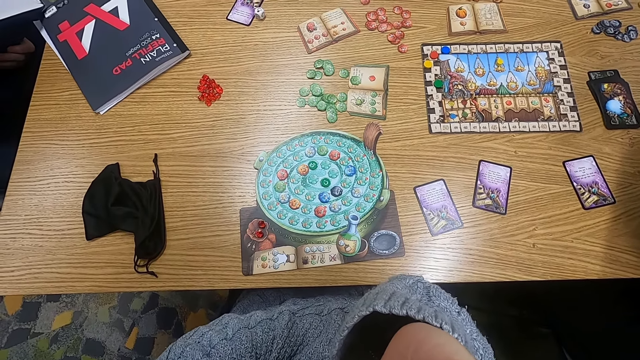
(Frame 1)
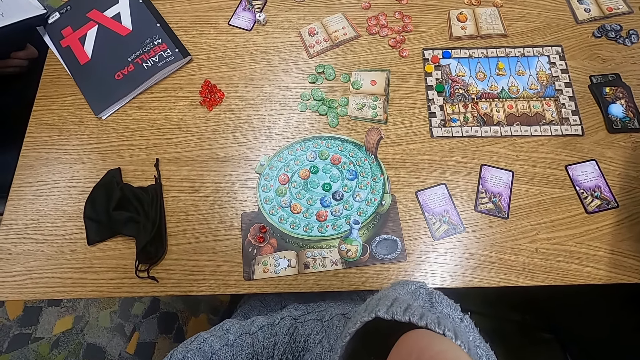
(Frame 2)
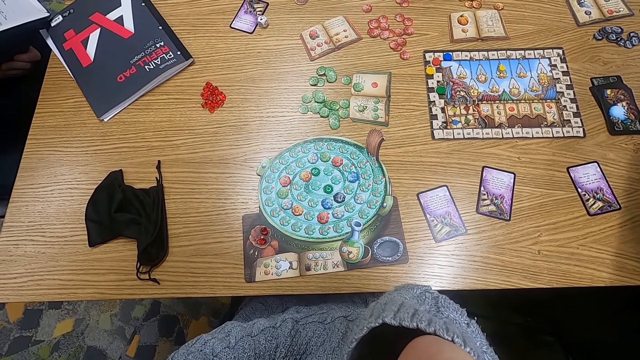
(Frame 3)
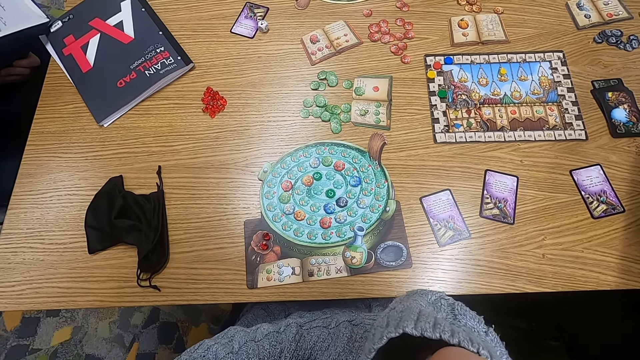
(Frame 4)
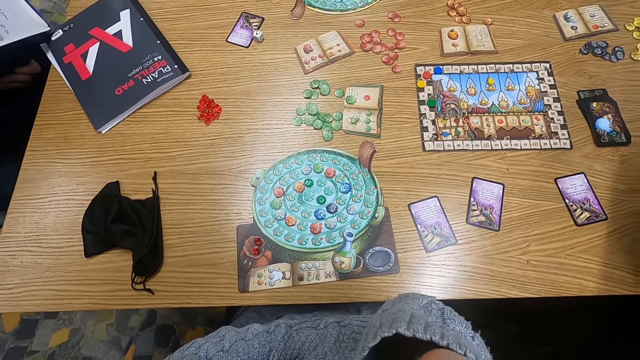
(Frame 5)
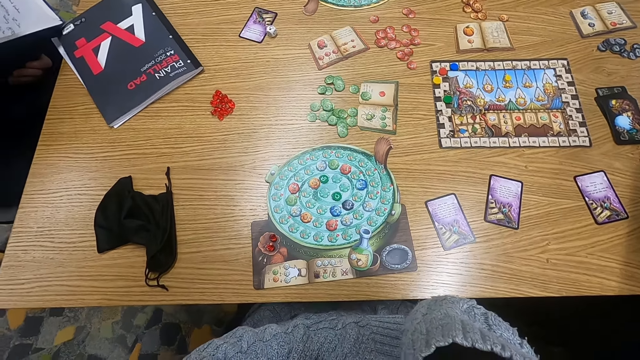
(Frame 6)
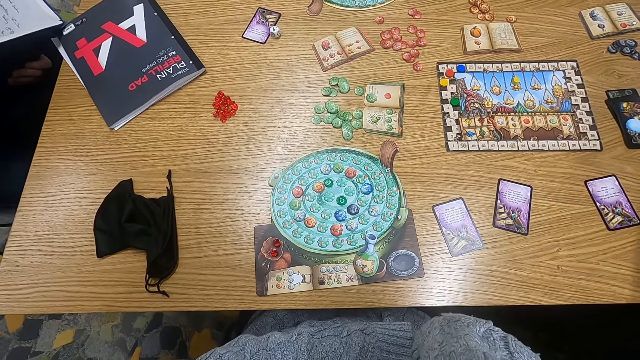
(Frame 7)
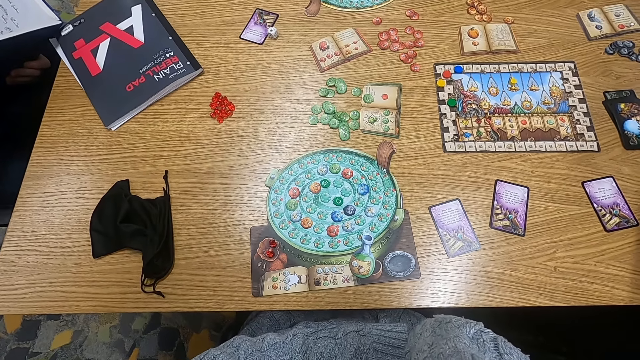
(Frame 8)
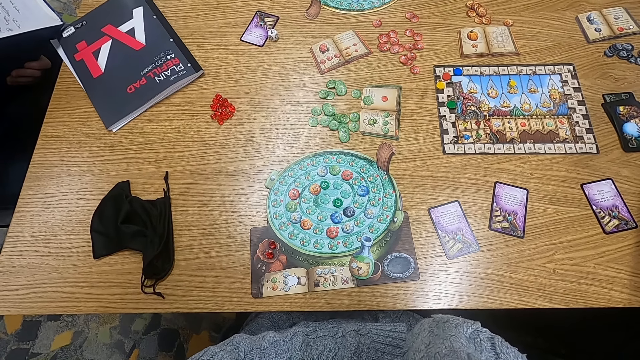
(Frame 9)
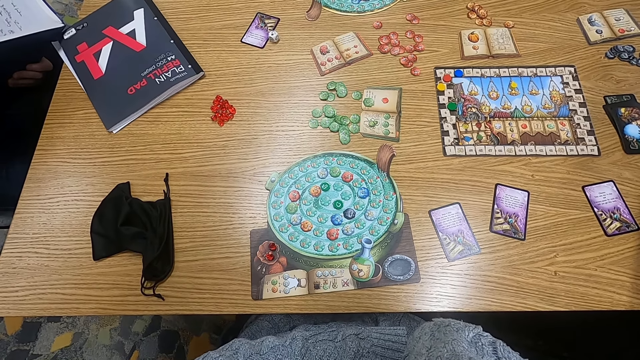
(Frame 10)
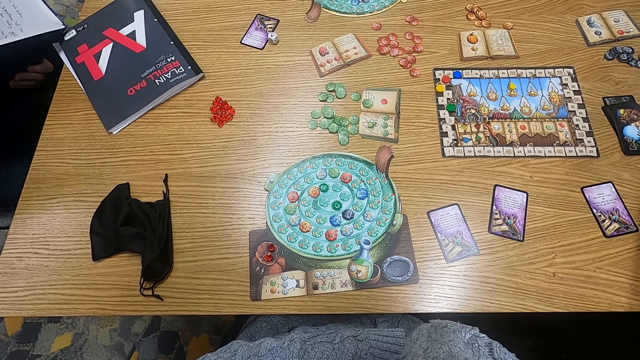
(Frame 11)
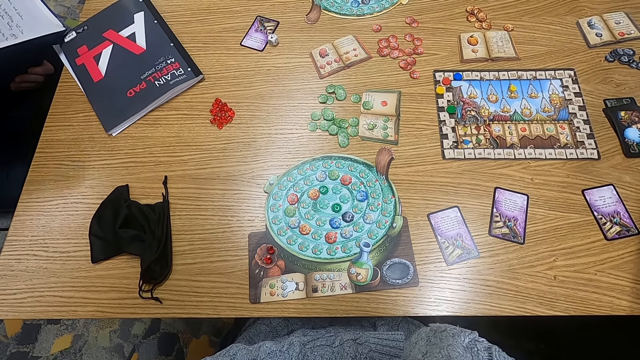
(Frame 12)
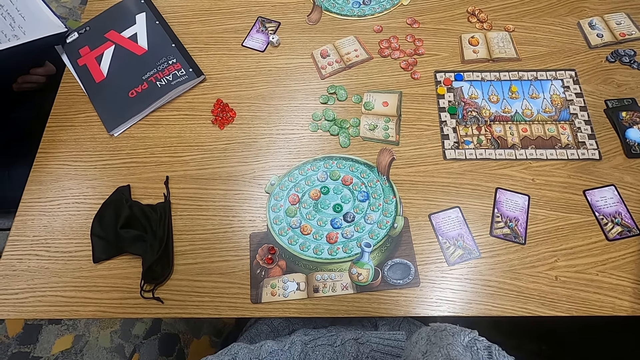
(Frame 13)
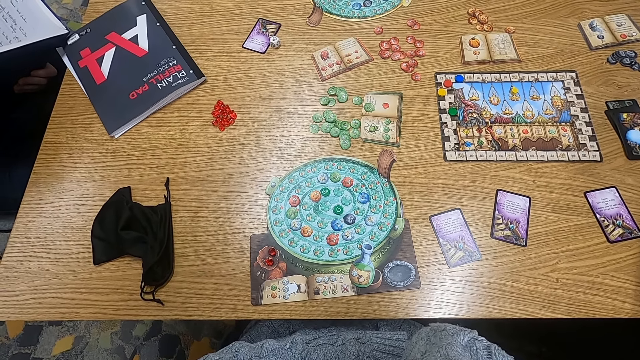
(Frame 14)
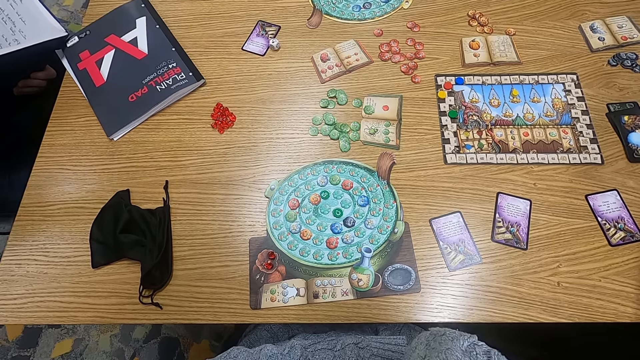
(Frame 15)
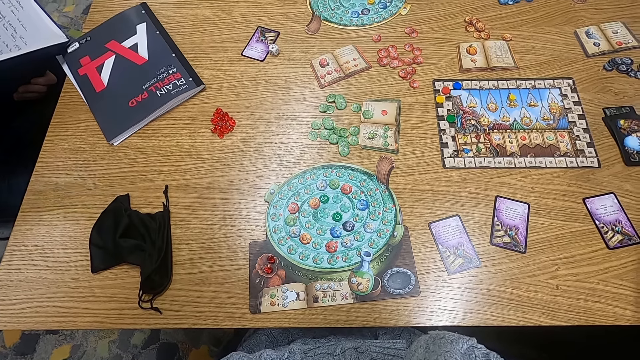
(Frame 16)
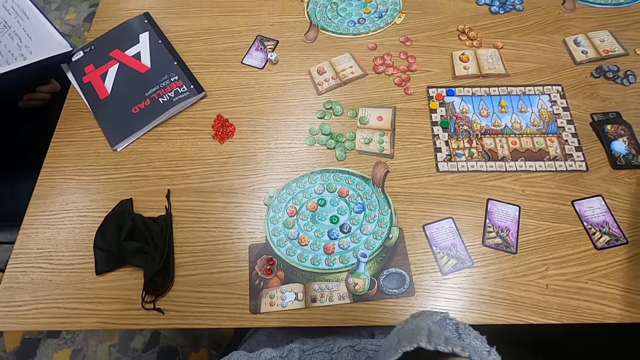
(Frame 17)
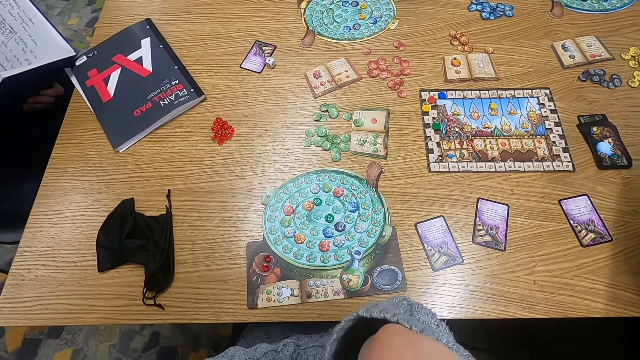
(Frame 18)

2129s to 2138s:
A man holds a book.

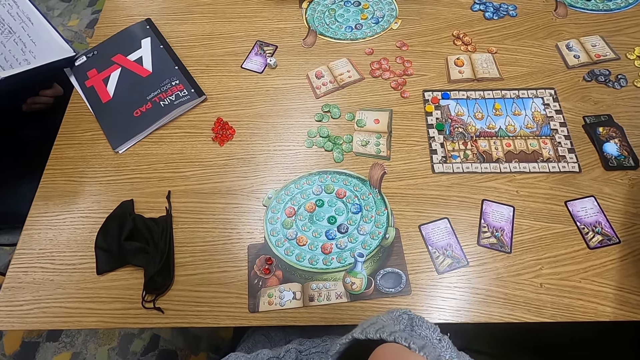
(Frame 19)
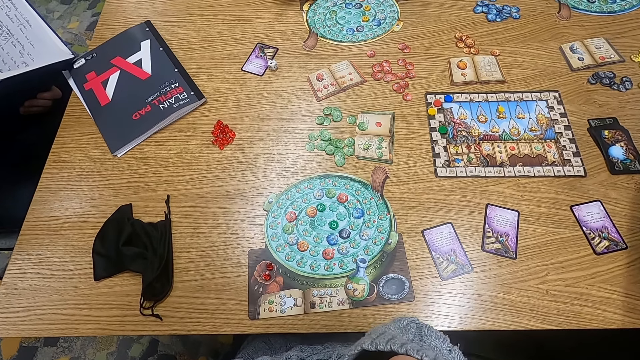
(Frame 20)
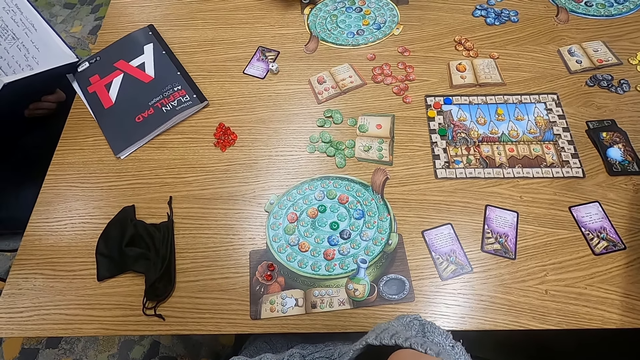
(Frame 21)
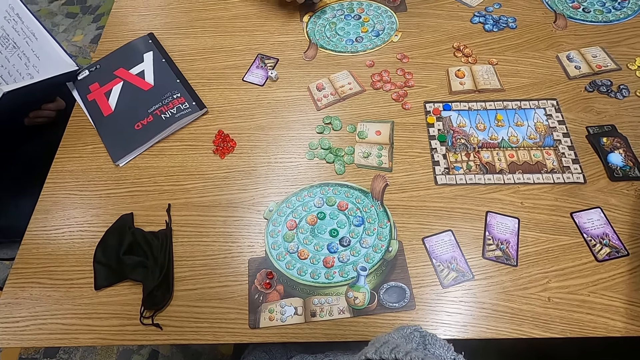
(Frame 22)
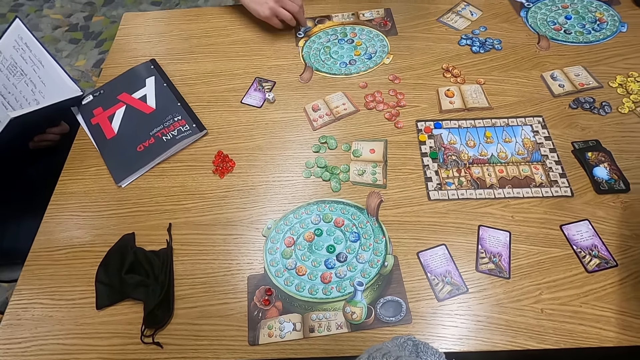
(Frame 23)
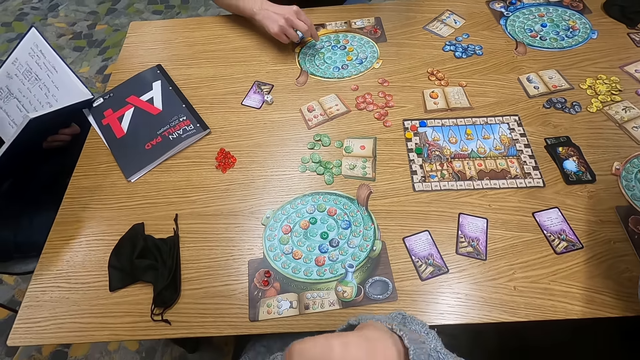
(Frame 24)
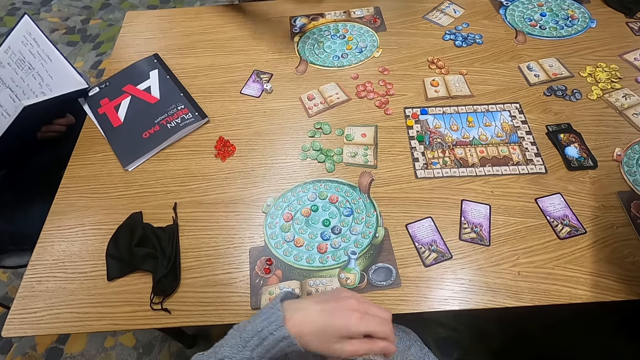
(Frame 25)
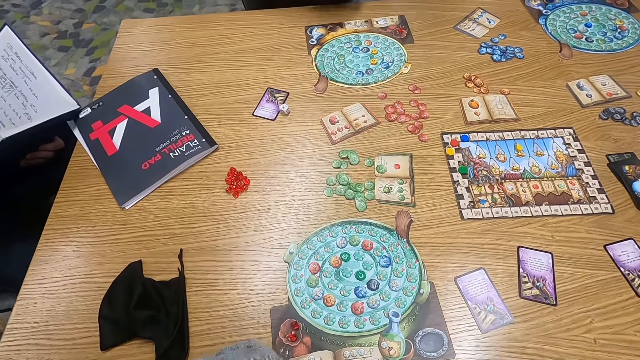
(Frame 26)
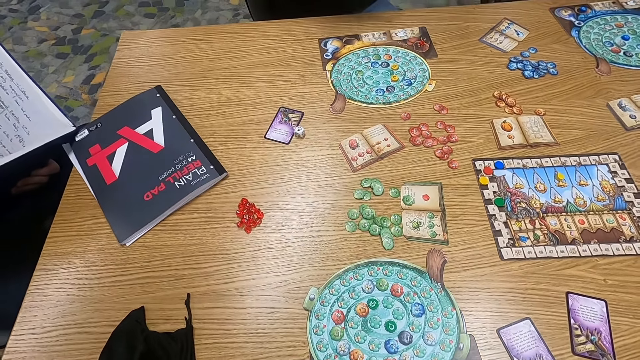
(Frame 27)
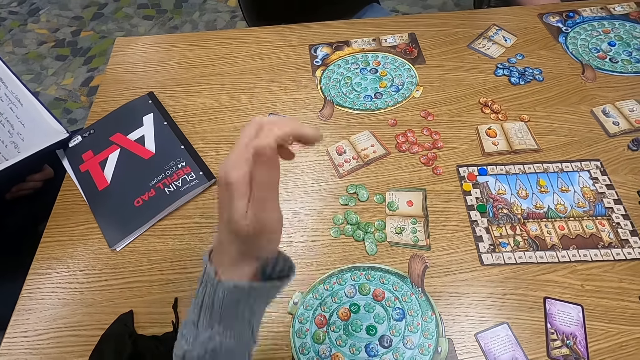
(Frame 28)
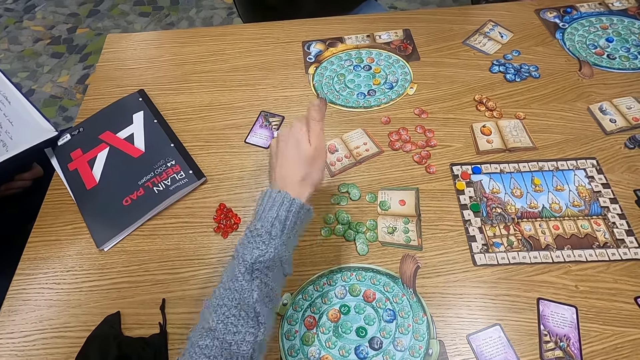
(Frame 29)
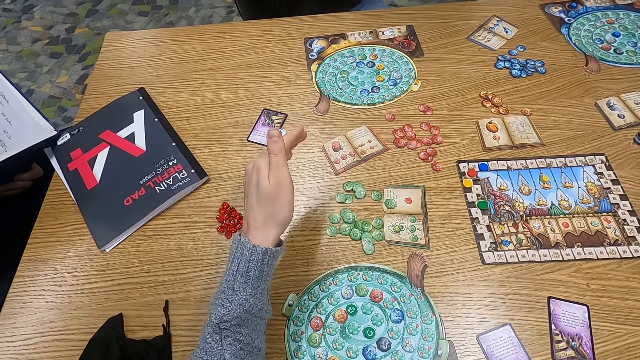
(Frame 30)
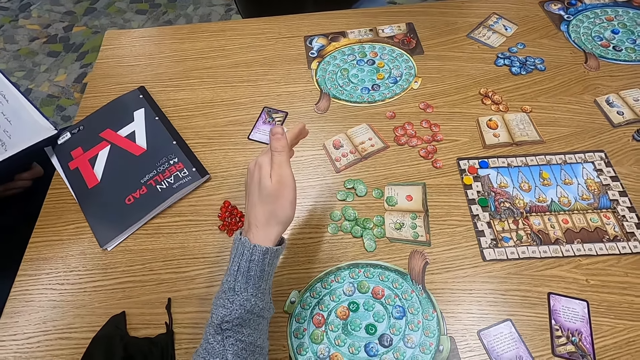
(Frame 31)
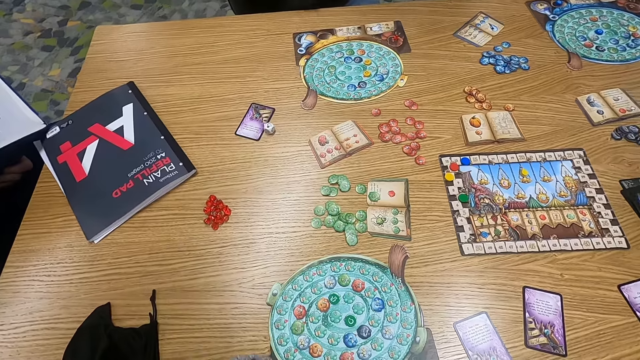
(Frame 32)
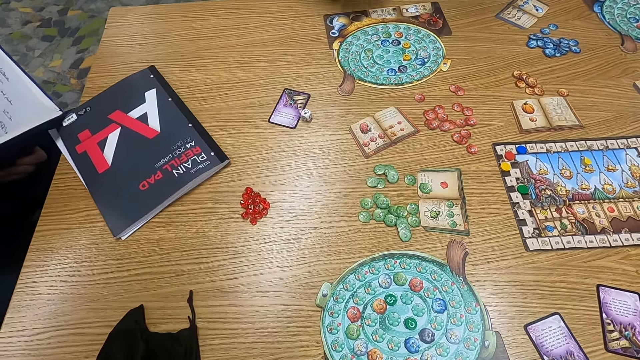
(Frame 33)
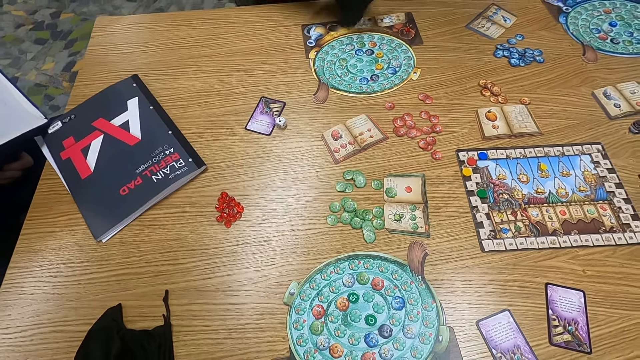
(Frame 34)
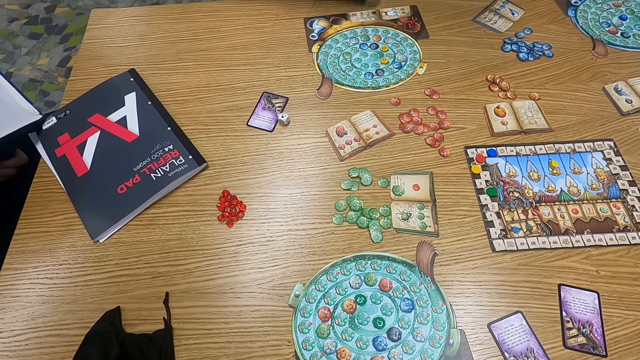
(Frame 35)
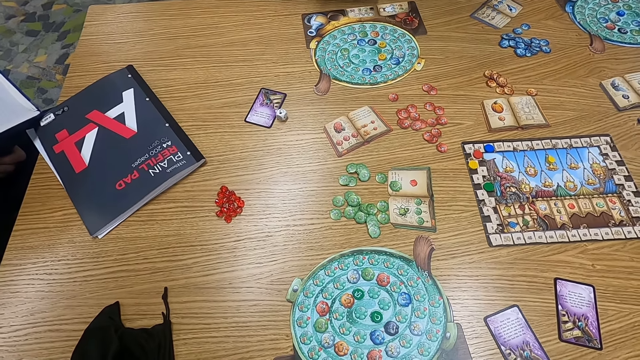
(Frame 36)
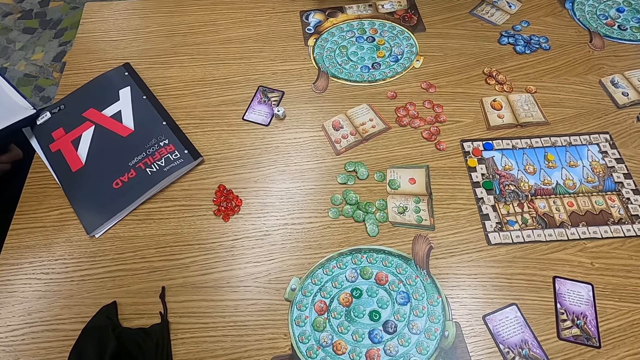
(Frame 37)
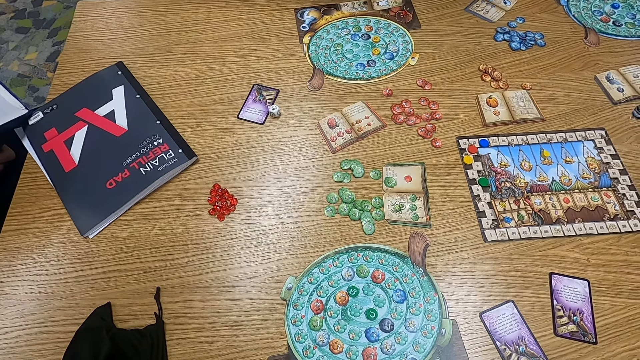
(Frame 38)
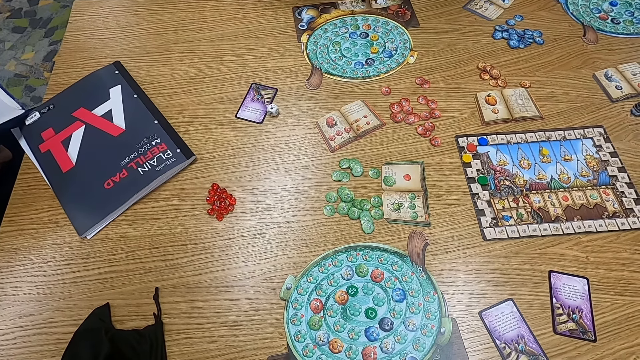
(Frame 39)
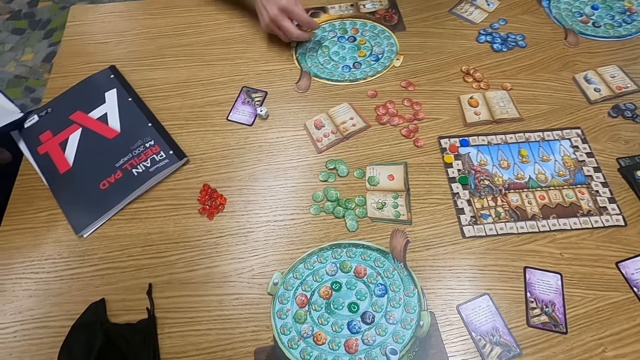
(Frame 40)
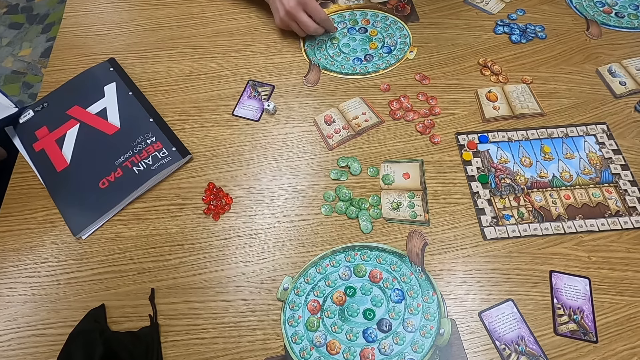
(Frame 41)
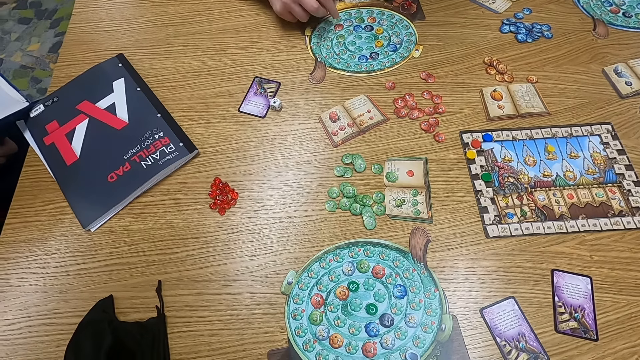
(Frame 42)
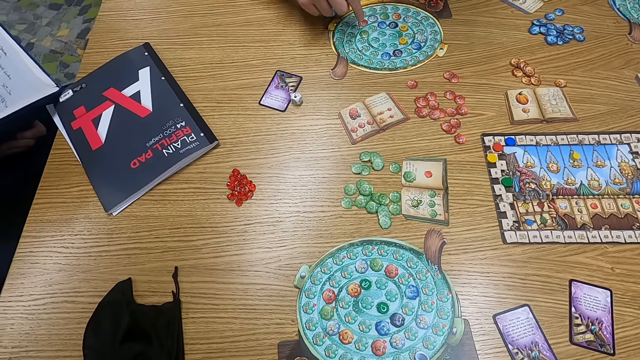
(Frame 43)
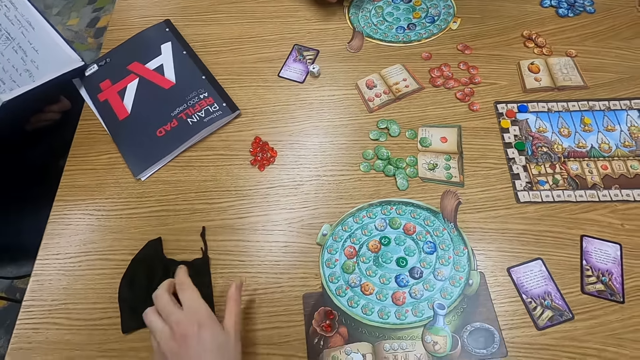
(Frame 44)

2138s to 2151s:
The camera wearer turns to the side. A man holds point tokens on the table. The man moves a counter. The camera wearer turns to the side. They move a hand around. The man holds a cloth bag. The man puts the point tokens on the table.
